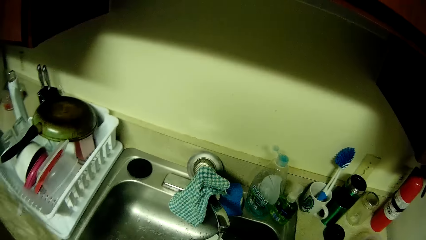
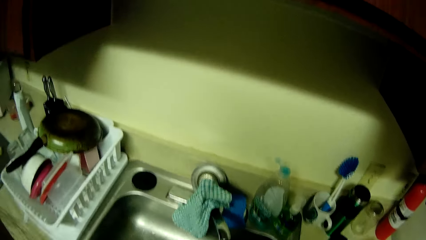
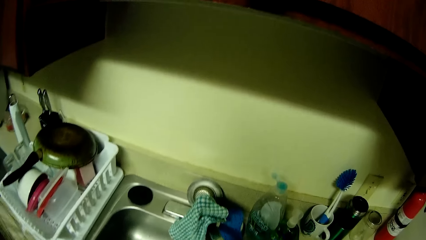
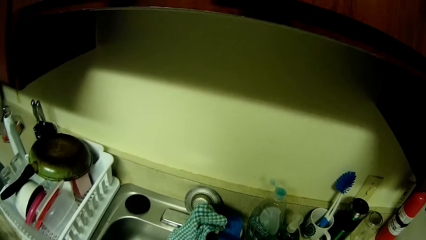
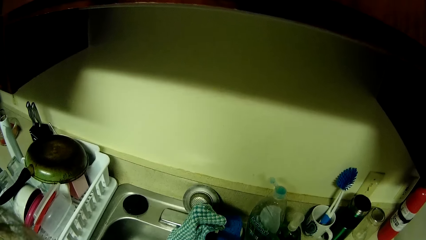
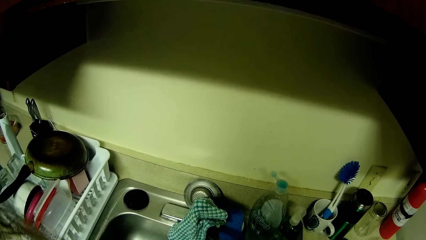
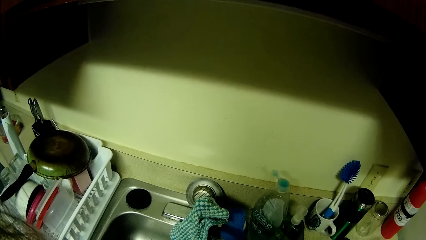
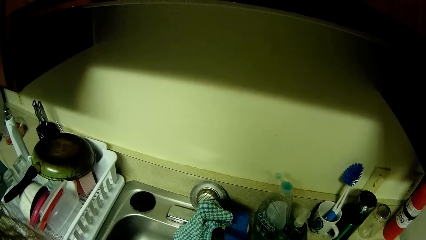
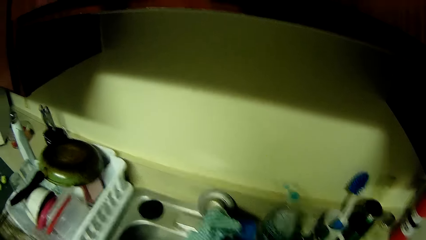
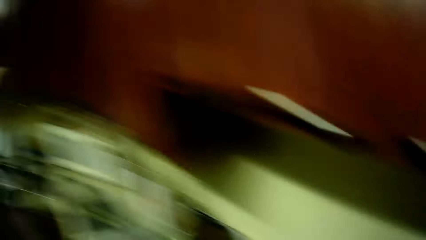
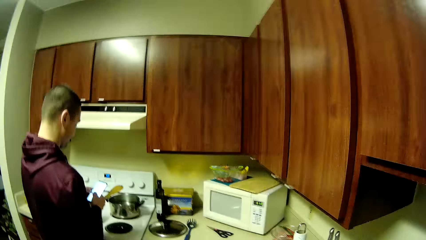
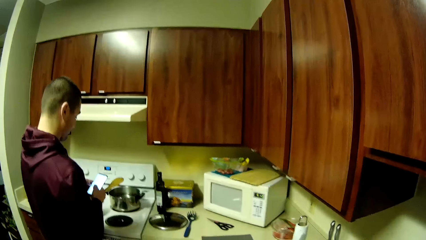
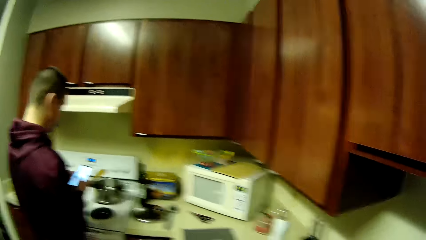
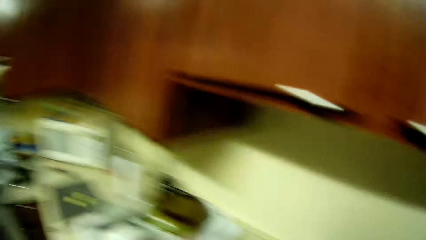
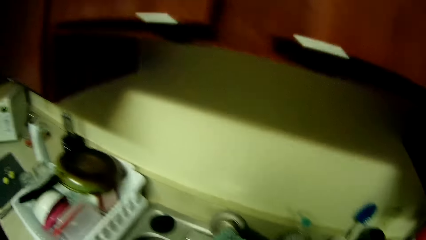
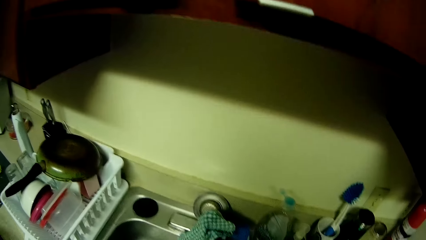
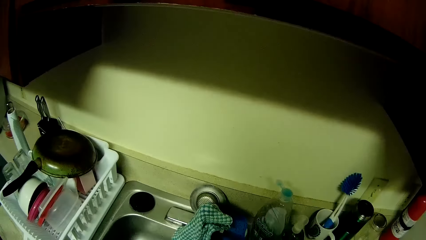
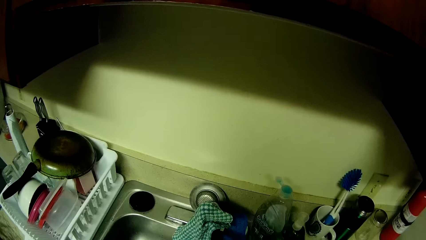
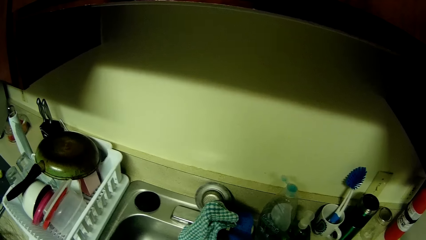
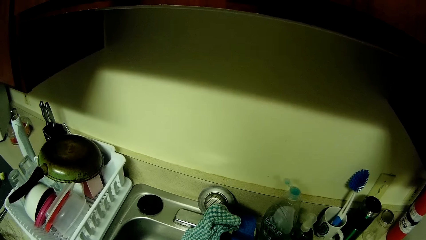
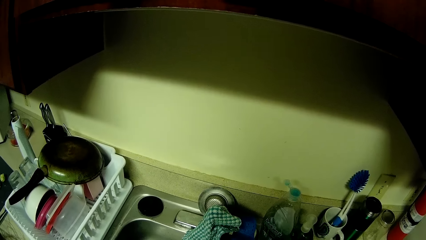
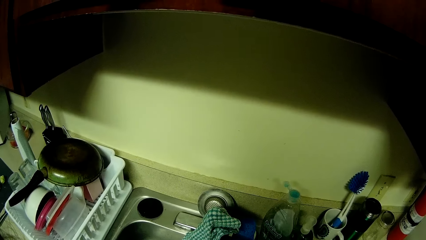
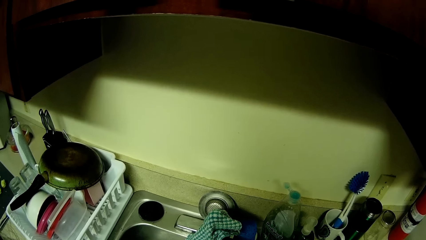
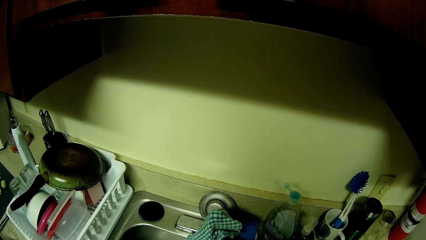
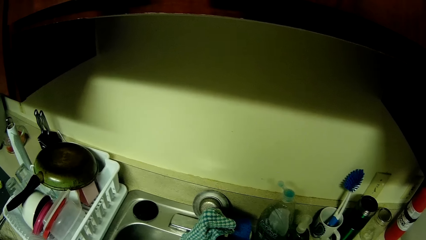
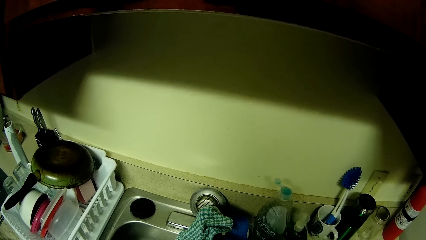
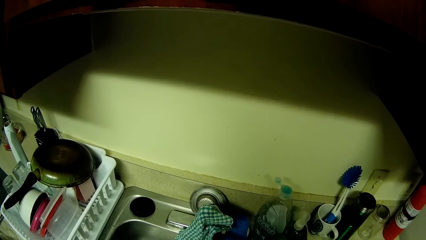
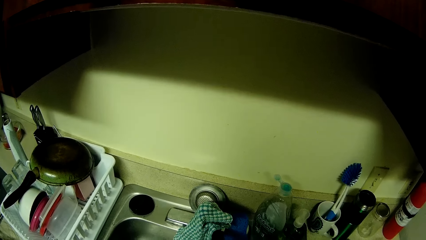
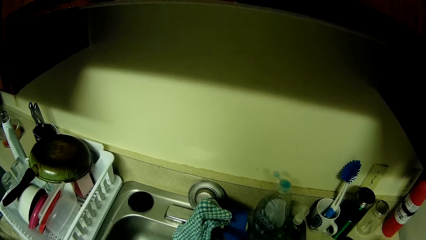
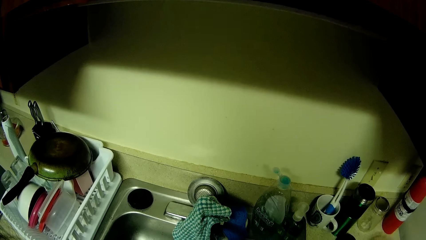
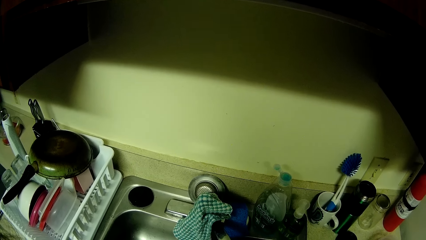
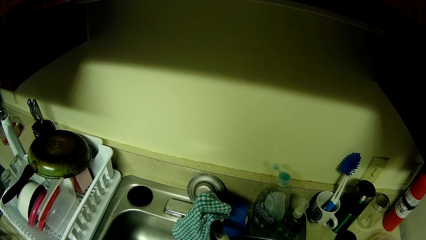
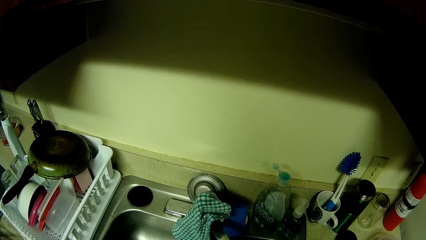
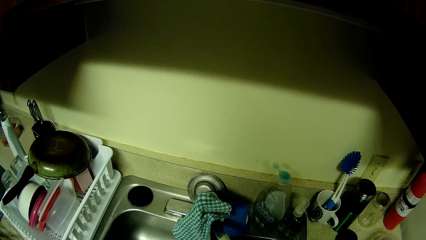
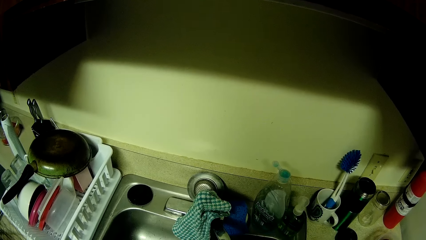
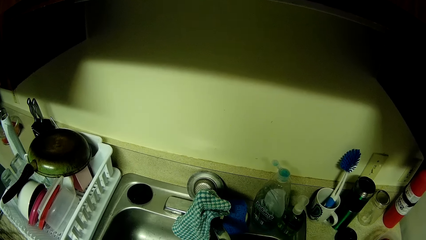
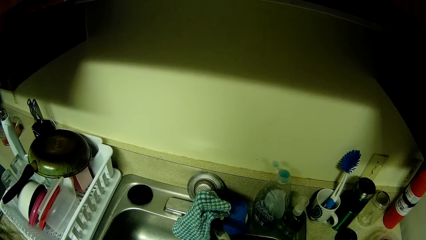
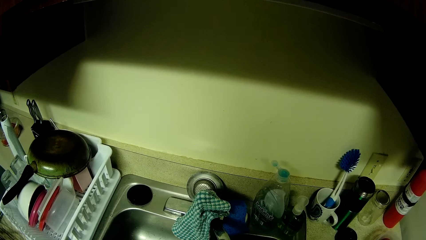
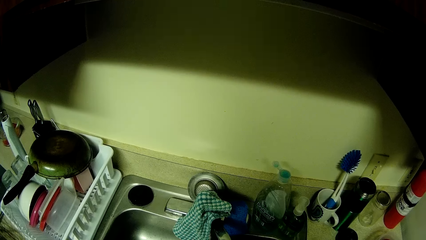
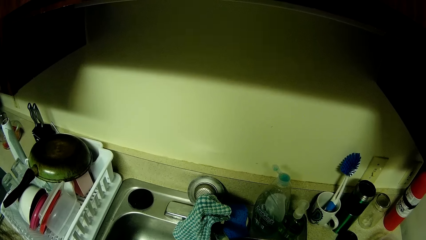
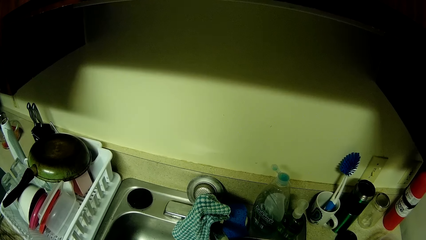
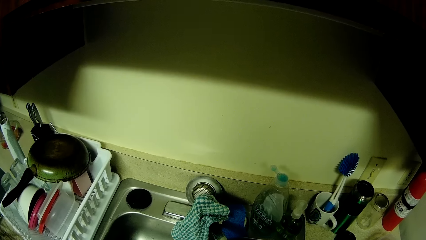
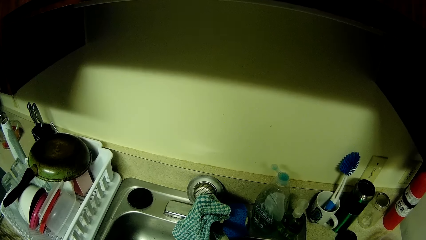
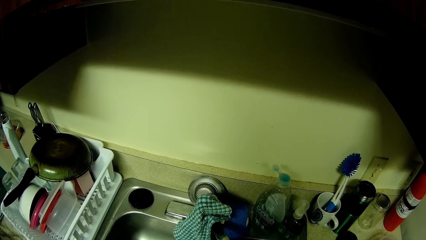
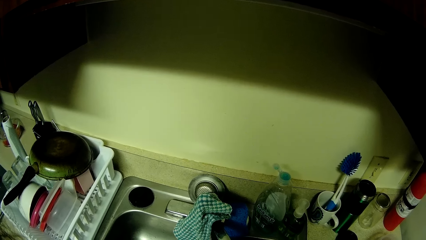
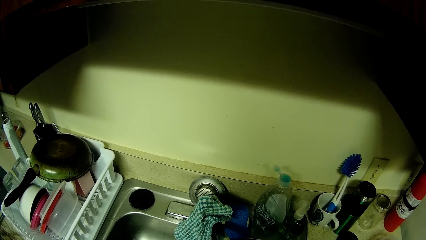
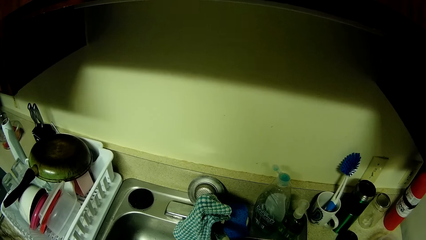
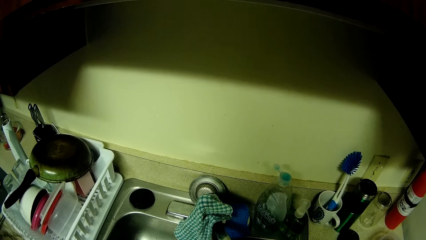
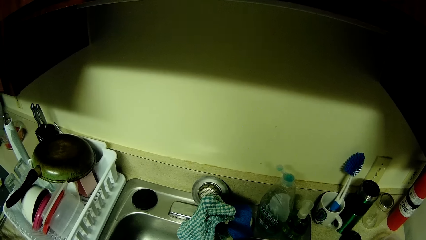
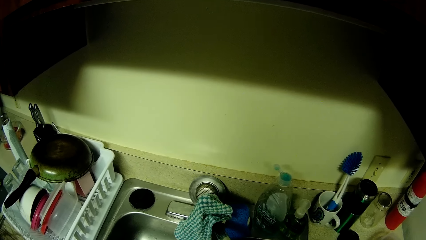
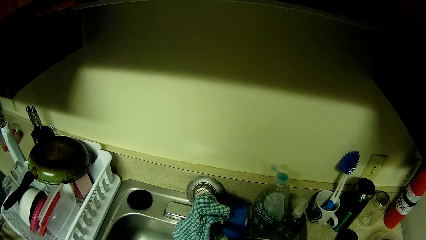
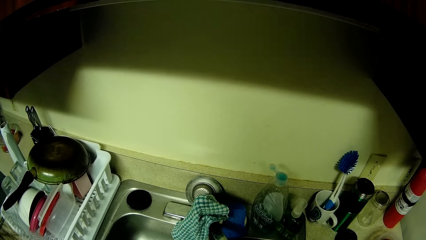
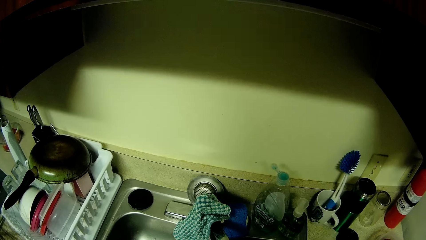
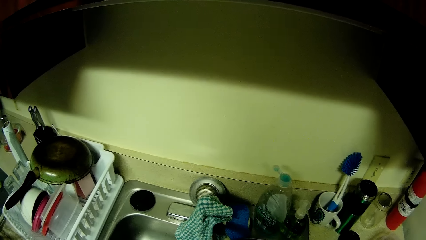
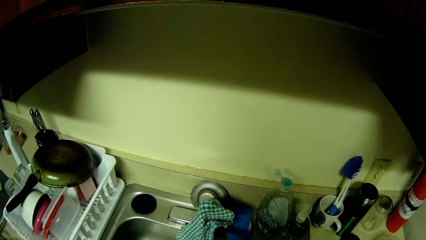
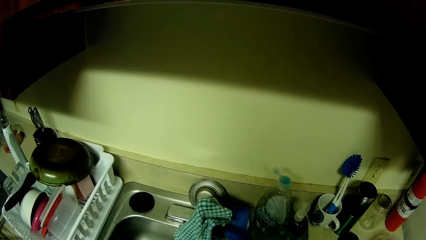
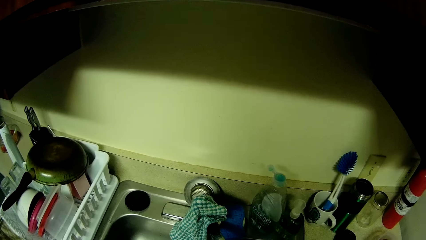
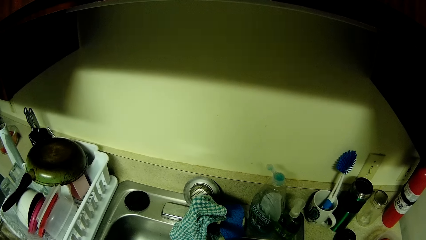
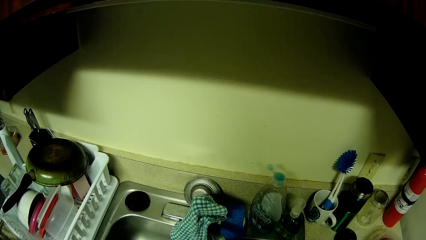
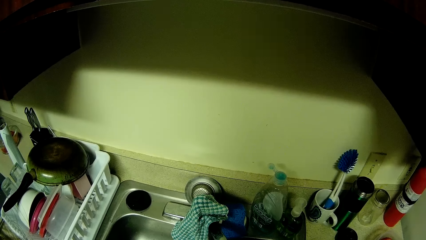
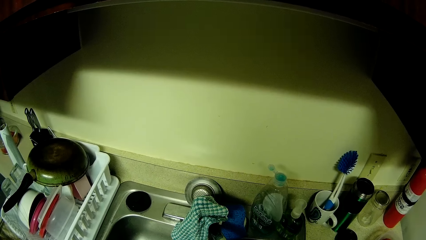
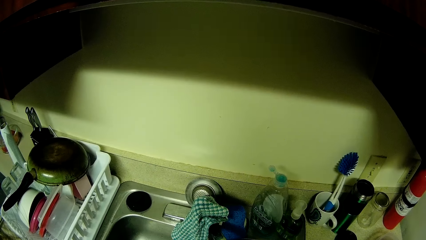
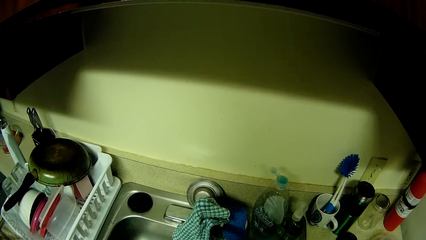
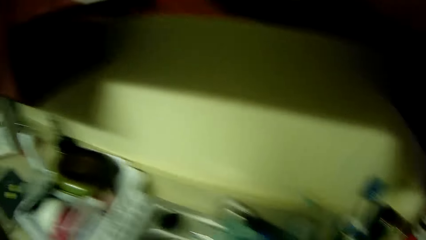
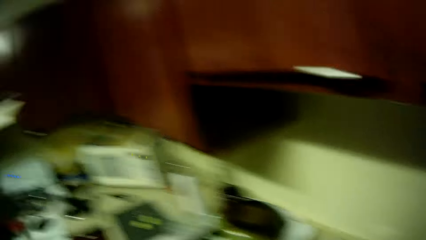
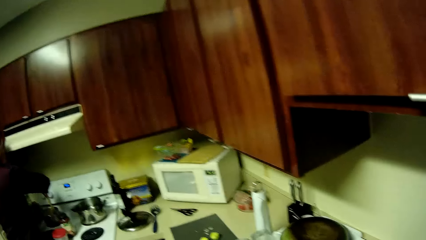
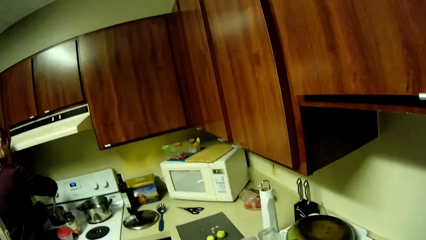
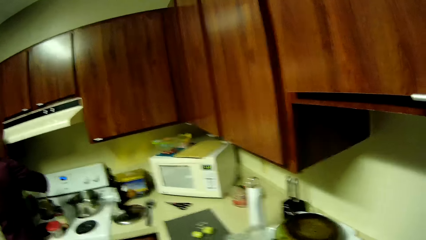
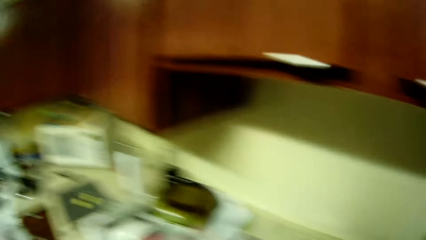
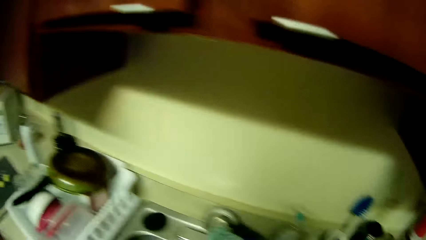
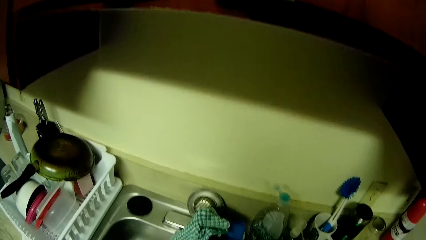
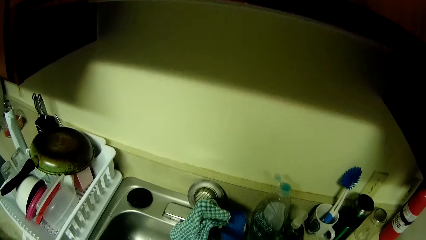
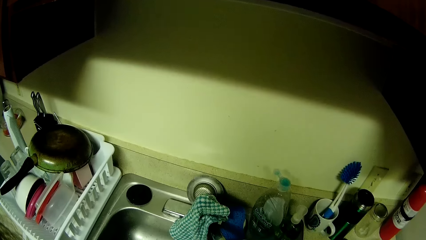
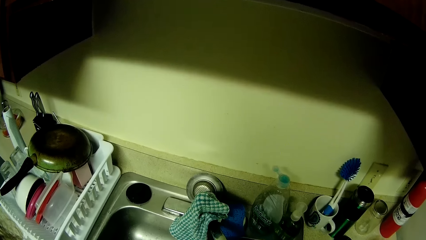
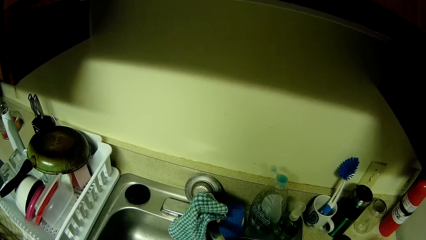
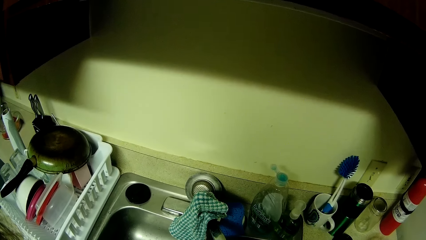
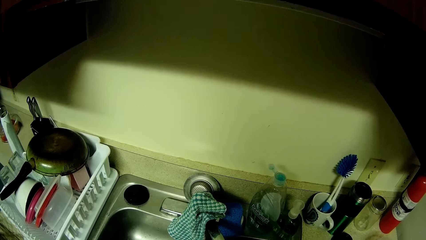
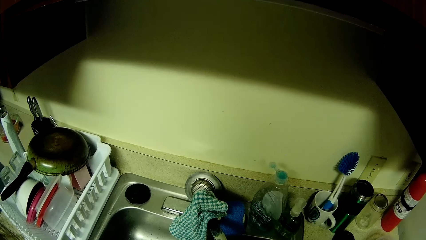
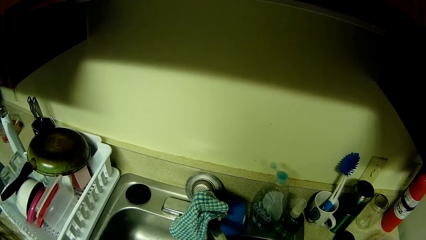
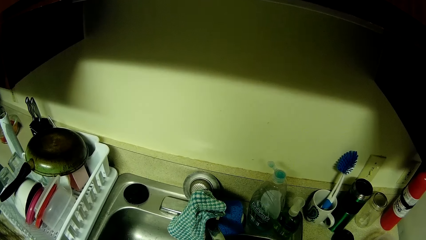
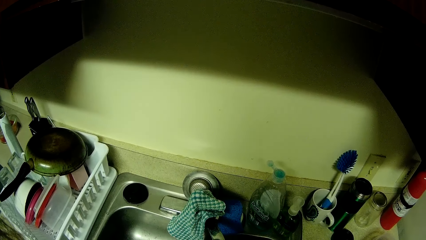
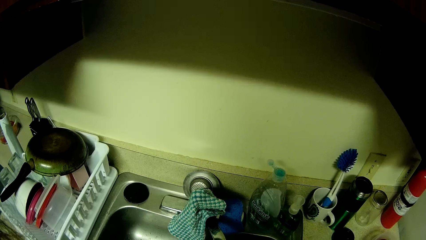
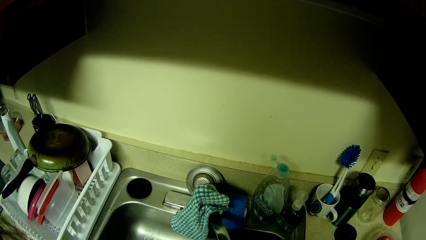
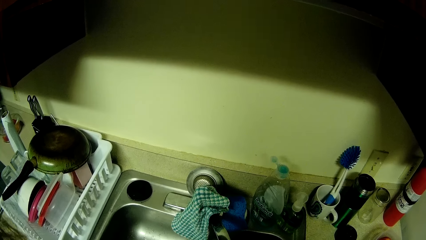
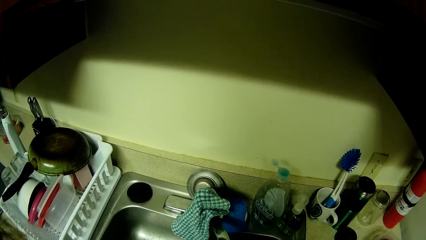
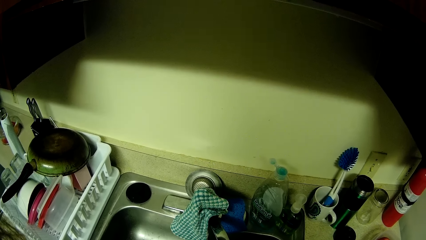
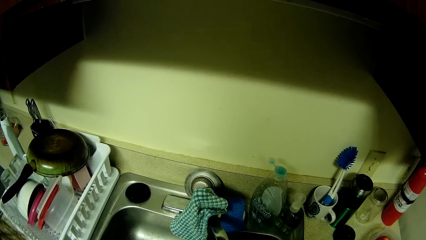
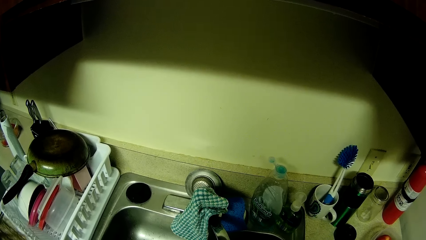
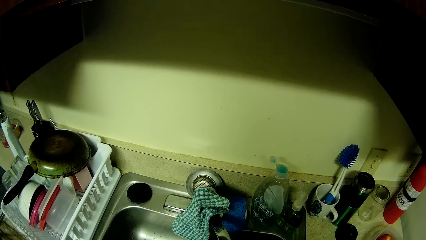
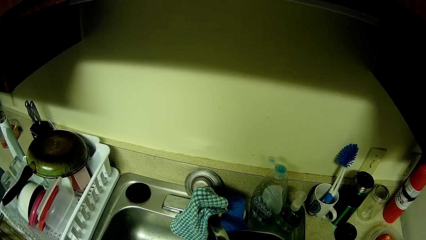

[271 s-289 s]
The camera wearer washes the fruits in the basin with both hands. She holds the wood spoon. She looks at the utensils. The man stirs food on the gas cooker with a wooden spoon with his right hand.
